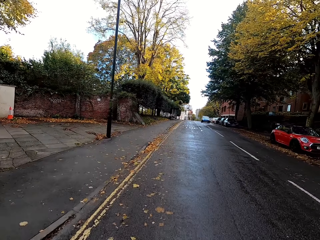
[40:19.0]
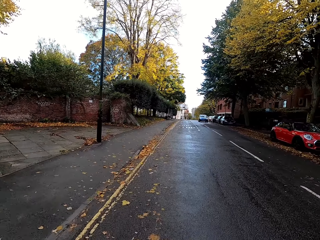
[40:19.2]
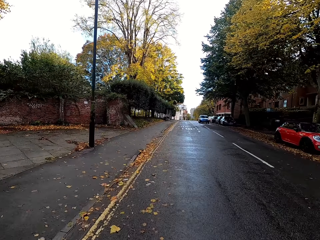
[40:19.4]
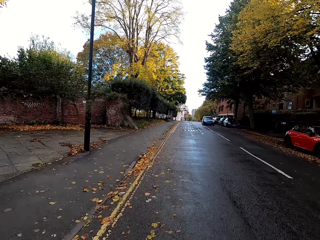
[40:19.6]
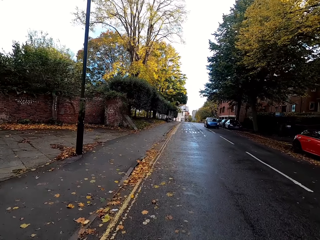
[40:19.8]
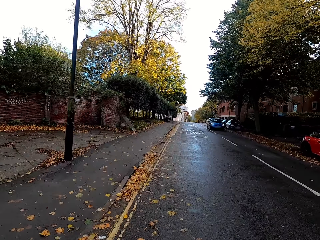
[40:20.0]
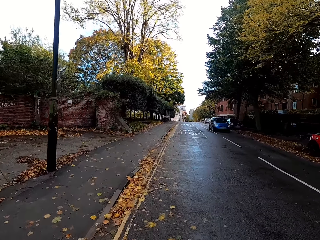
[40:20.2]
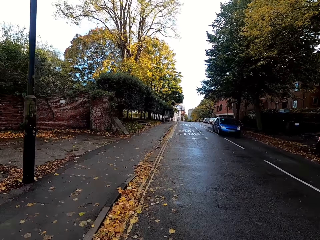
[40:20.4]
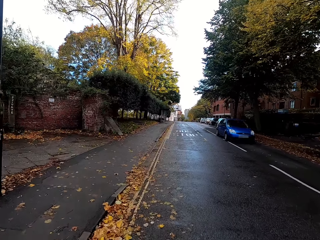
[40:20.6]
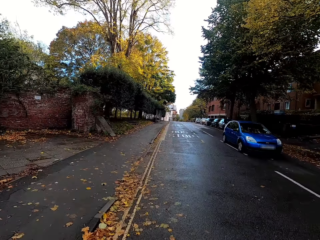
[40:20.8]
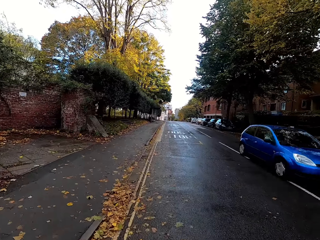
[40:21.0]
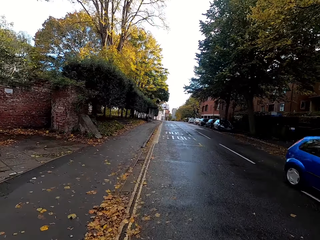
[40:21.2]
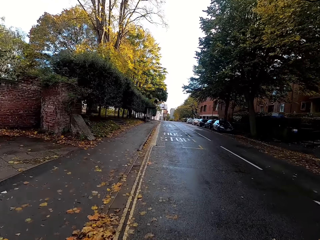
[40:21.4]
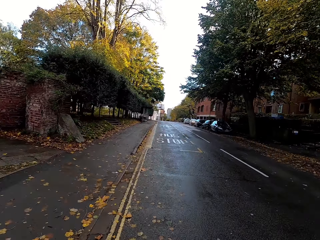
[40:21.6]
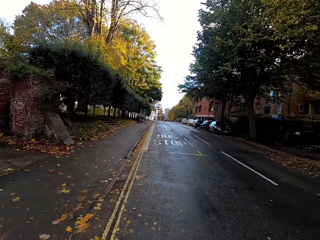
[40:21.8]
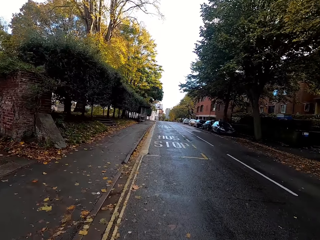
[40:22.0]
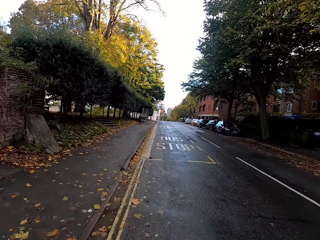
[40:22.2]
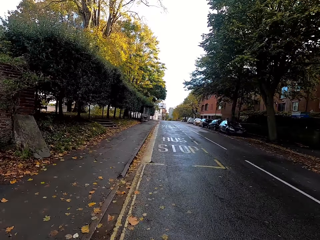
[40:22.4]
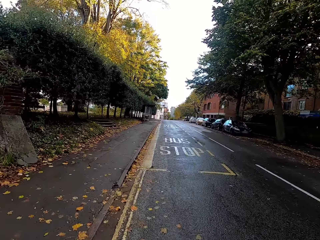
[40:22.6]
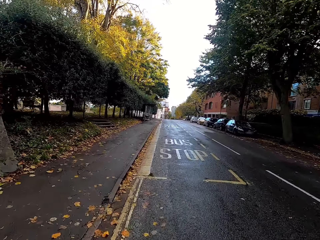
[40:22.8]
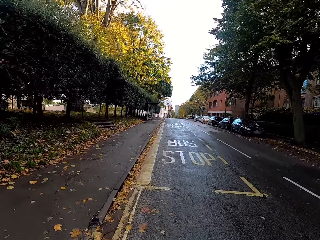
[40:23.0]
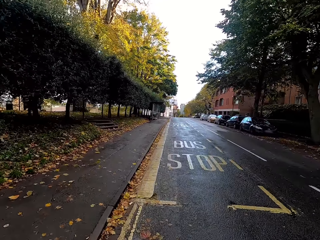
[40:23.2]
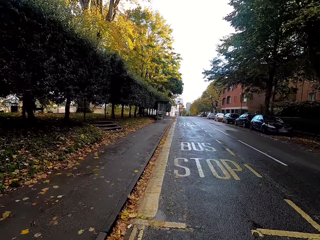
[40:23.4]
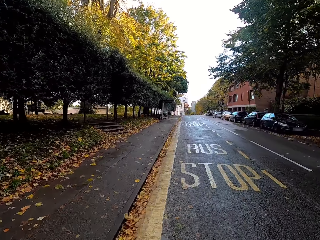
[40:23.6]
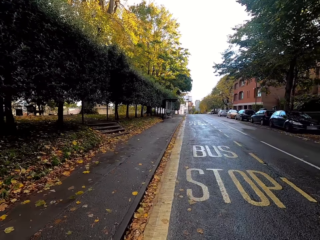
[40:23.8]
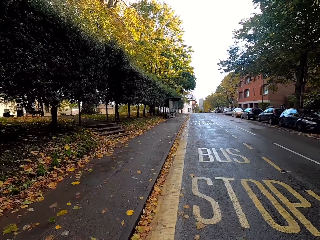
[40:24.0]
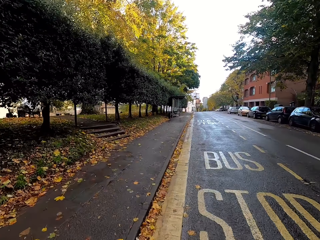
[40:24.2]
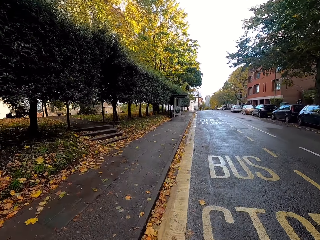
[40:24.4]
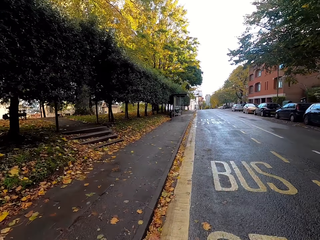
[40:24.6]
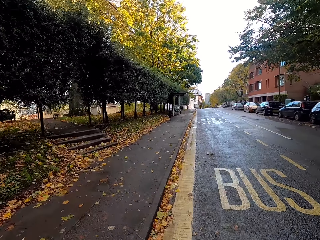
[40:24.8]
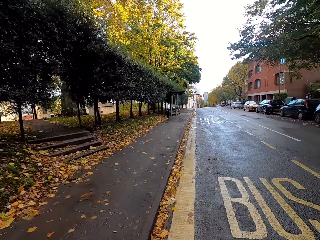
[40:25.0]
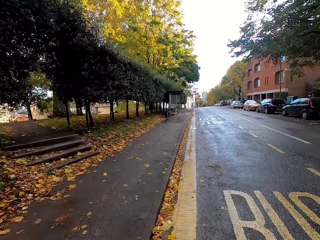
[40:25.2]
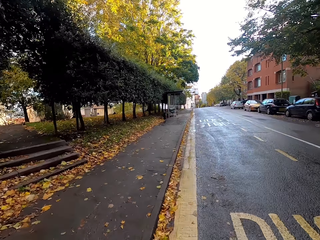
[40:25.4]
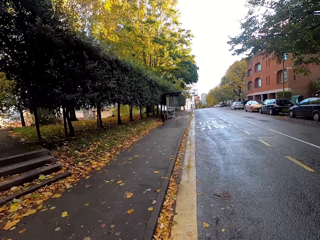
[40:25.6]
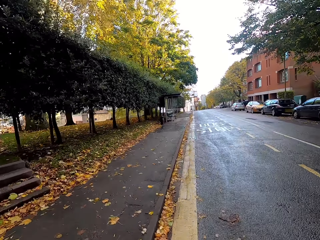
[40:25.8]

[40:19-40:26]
A blue car drives past the camera wearer.

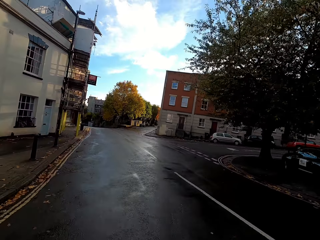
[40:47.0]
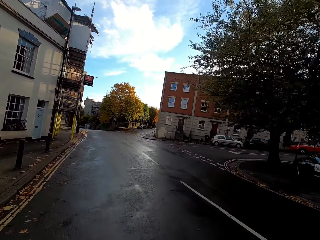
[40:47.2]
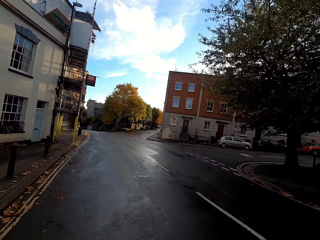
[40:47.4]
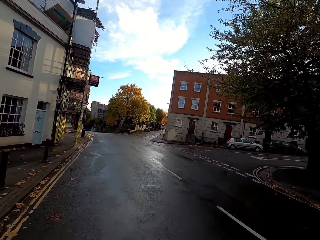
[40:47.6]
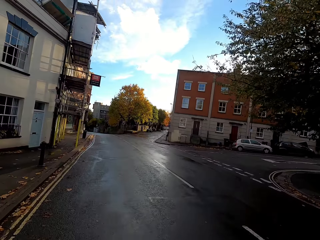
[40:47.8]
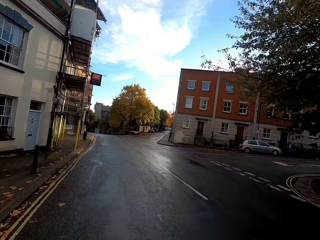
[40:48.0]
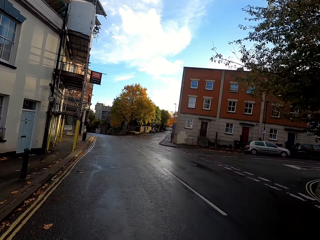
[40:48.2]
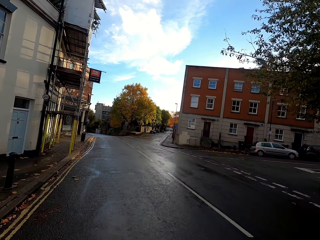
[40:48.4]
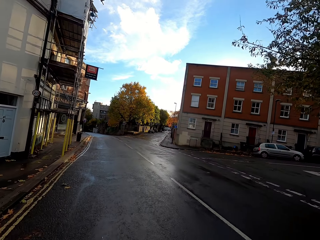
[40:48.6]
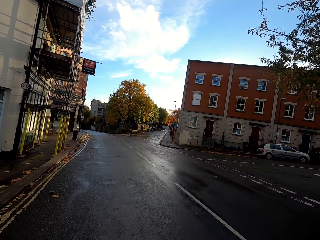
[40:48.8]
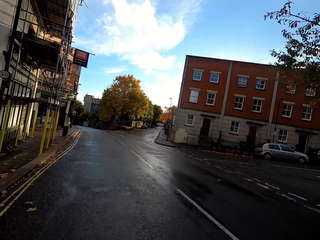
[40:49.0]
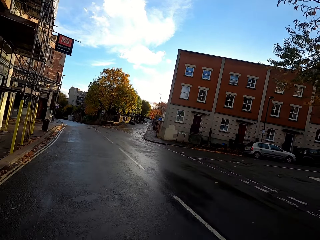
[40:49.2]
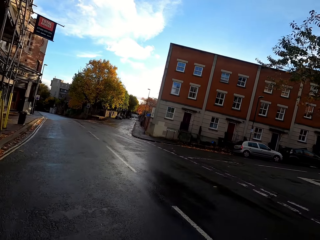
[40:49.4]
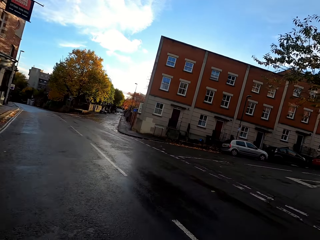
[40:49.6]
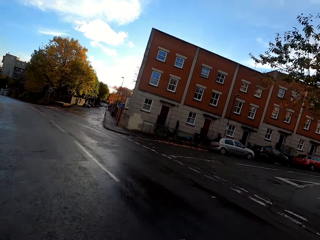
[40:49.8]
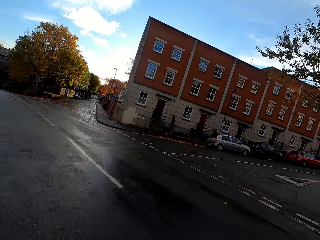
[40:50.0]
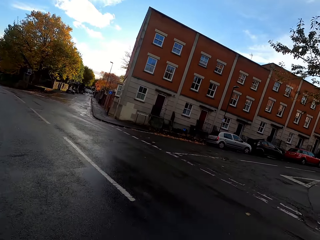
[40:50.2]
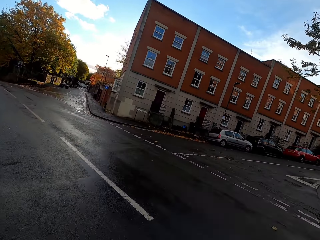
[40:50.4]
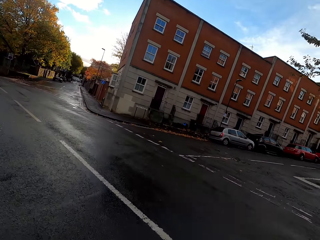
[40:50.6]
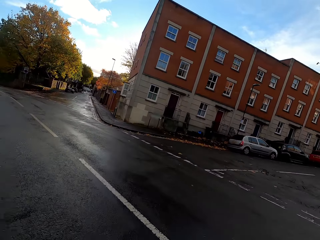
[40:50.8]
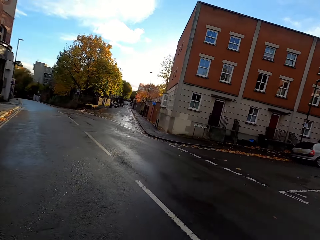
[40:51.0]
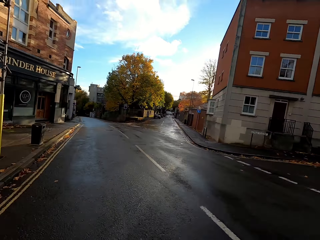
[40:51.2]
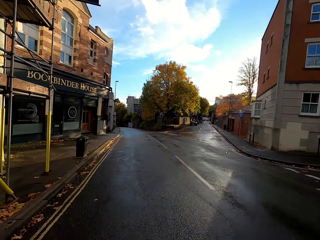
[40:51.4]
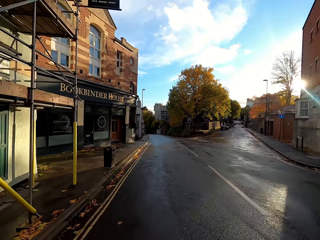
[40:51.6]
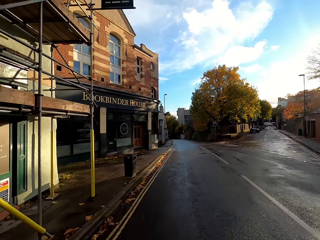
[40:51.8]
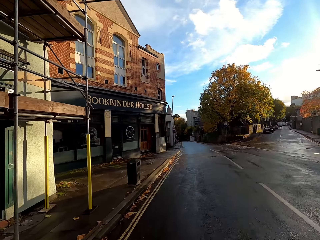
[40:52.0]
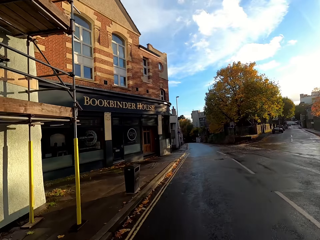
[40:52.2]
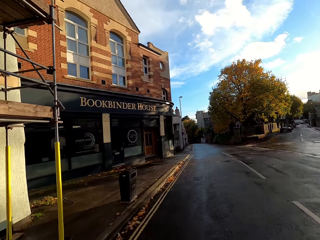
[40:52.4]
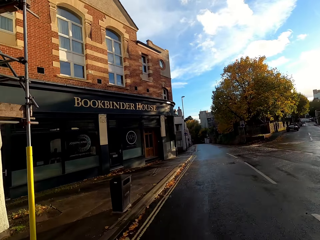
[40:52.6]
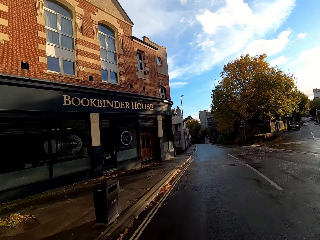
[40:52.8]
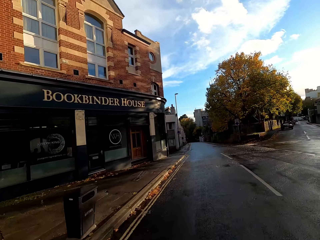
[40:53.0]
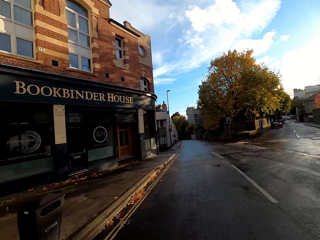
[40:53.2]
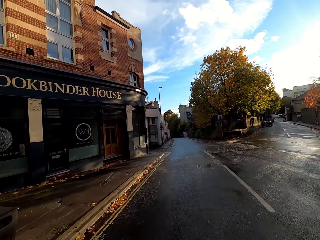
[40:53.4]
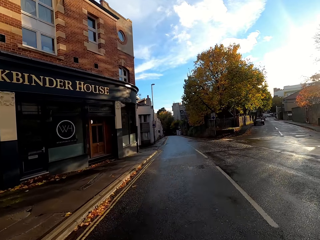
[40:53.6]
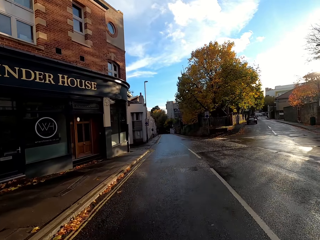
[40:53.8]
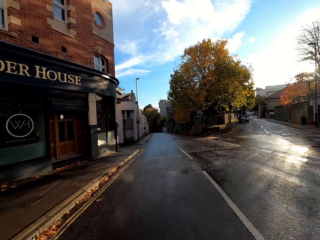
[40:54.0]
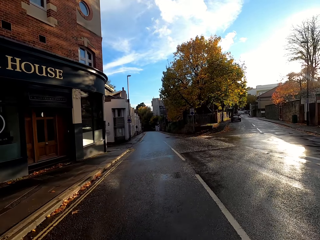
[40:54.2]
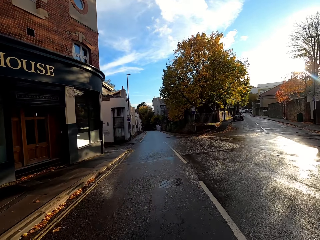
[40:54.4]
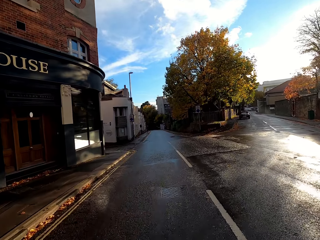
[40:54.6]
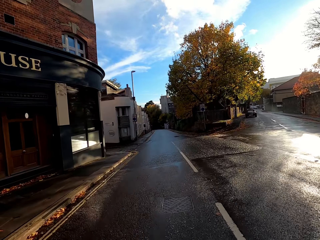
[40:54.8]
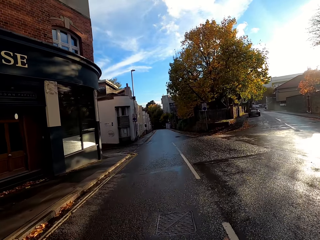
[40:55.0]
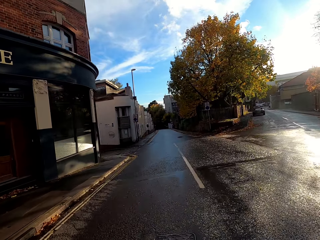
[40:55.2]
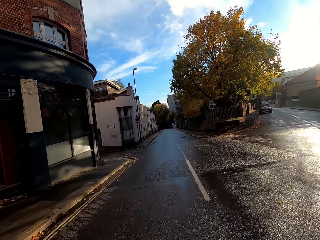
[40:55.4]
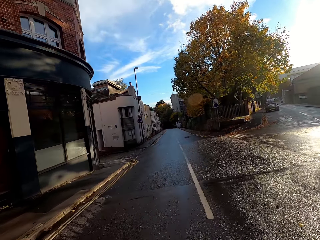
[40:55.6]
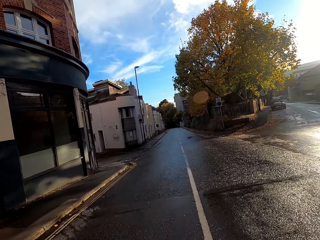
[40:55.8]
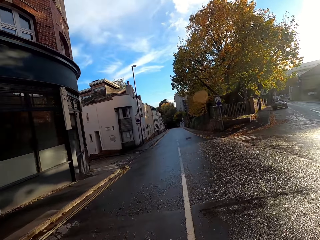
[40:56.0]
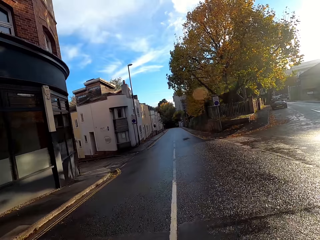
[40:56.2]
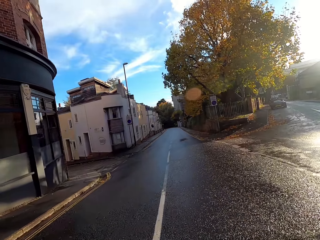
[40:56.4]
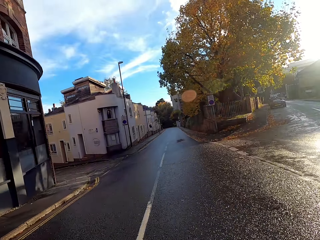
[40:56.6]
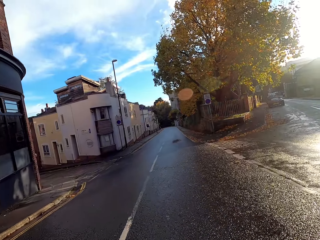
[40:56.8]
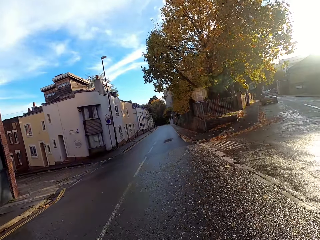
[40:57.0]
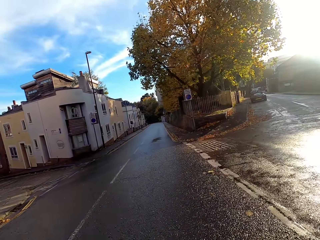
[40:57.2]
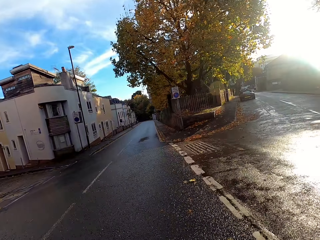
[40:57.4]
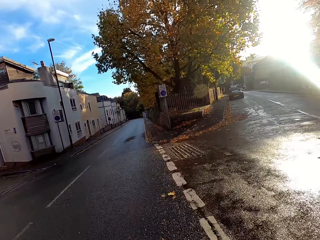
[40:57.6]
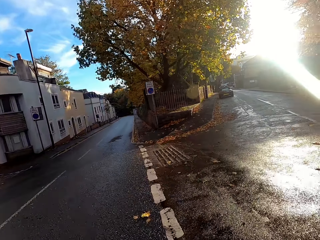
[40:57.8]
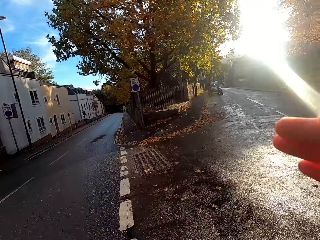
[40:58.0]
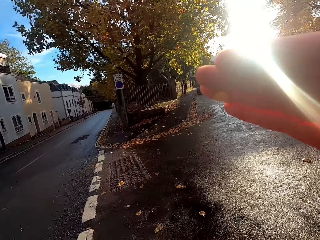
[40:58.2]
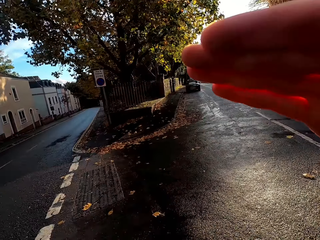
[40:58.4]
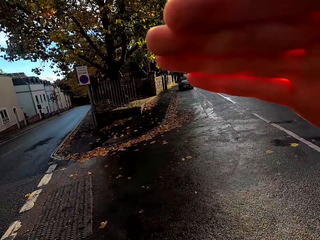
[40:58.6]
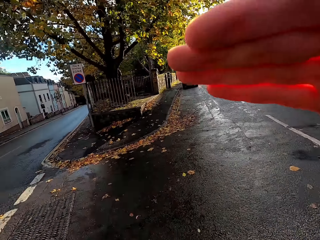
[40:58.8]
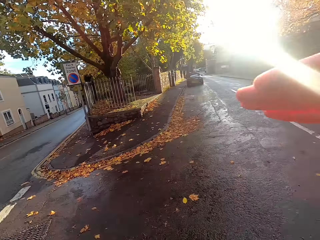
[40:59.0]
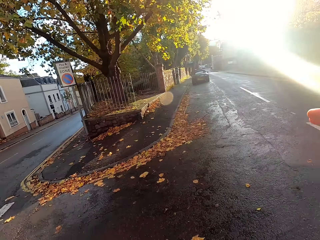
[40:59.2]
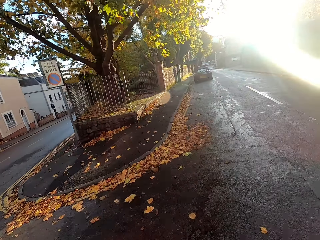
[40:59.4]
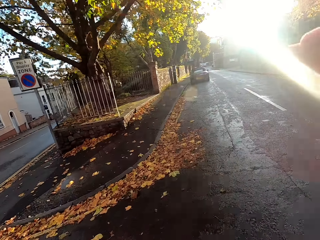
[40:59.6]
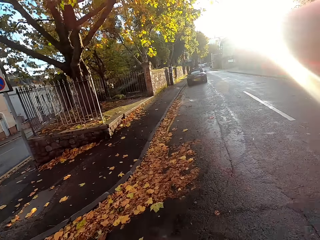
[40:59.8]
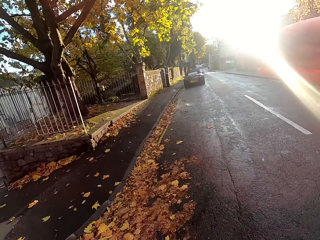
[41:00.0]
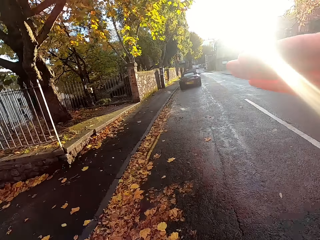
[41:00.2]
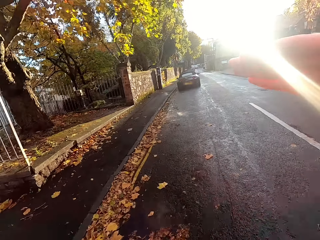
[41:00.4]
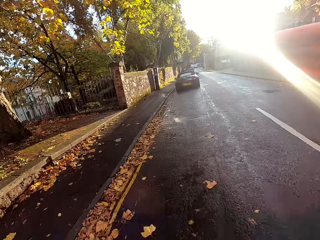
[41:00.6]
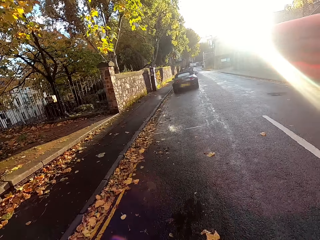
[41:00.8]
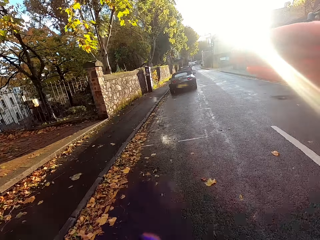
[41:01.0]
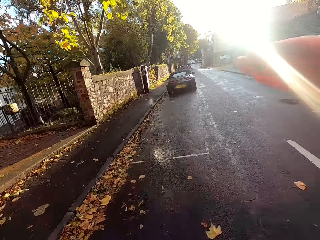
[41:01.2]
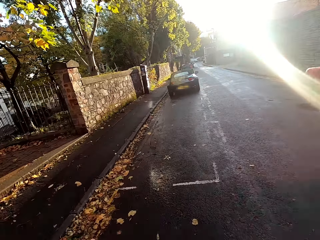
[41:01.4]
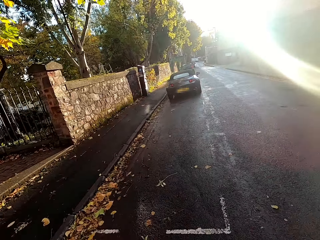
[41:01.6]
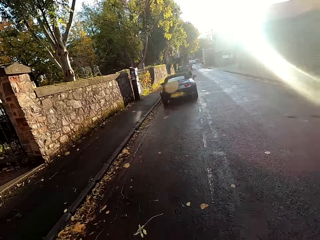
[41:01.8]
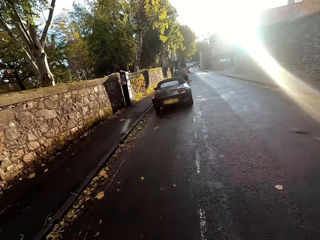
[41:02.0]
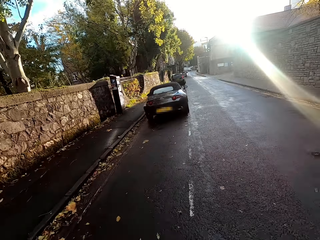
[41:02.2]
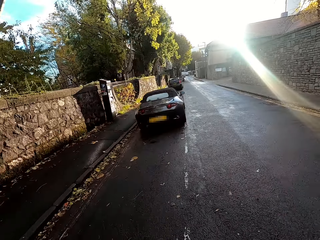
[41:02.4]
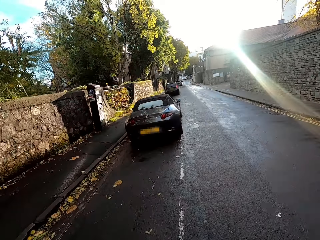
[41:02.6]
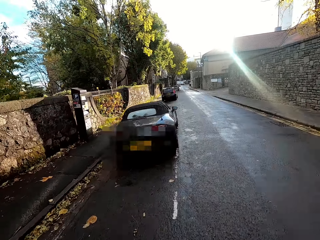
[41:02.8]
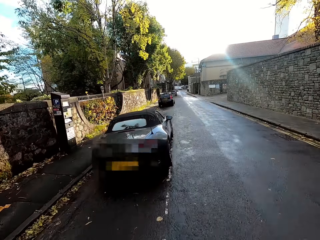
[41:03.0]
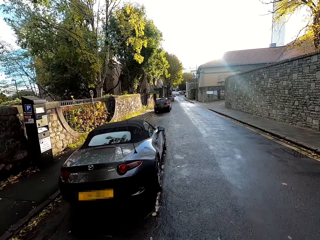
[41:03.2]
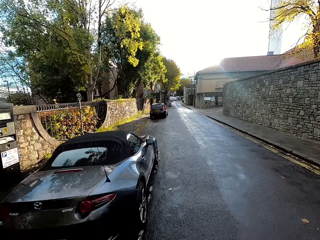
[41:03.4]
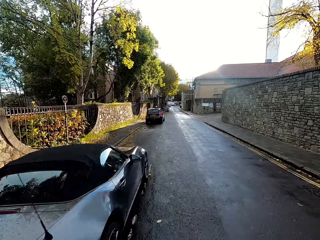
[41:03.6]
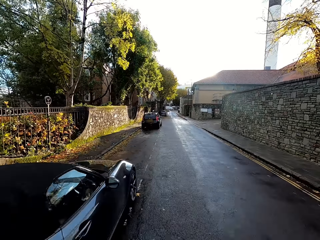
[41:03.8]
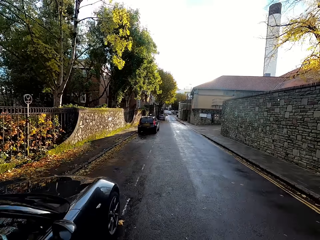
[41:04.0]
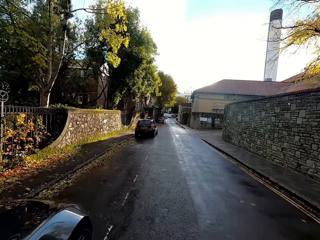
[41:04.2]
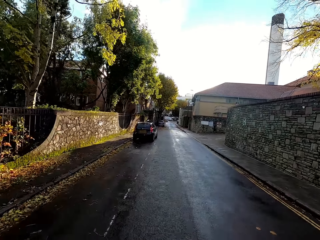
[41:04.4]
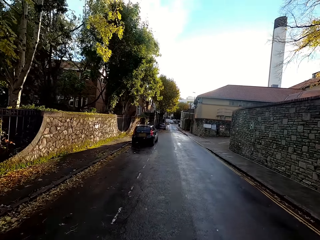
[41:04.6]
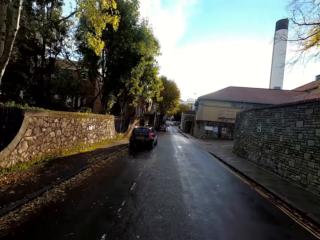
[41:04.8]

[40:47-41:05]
The camera wearer looks at the right hand side. He takes a right turn. He blocks a ray of sunlight in his face with his right hand.
